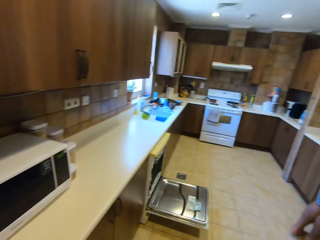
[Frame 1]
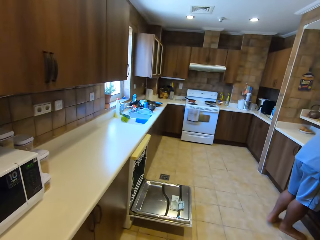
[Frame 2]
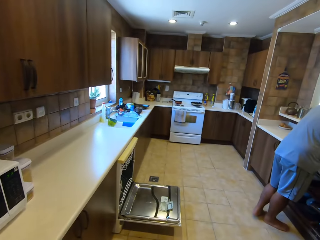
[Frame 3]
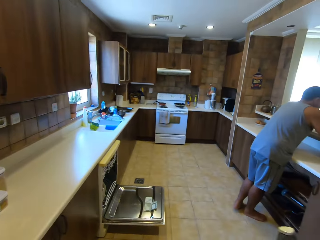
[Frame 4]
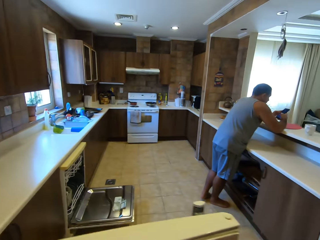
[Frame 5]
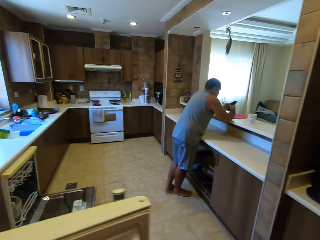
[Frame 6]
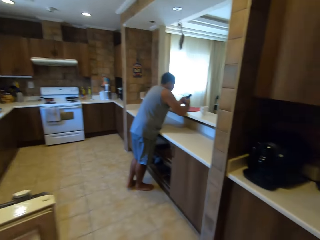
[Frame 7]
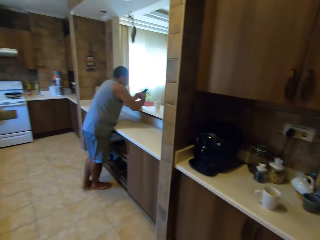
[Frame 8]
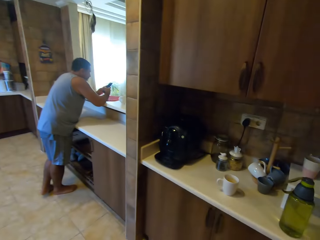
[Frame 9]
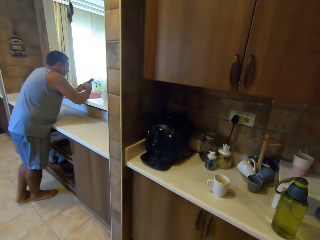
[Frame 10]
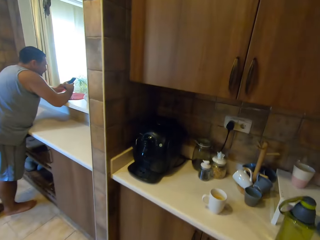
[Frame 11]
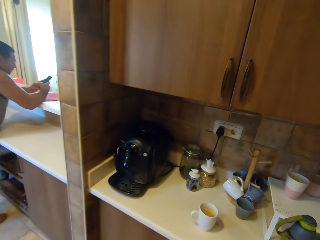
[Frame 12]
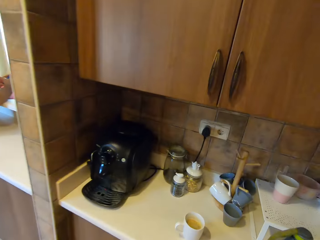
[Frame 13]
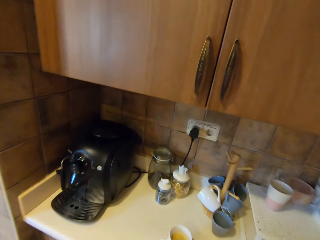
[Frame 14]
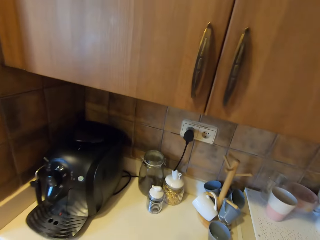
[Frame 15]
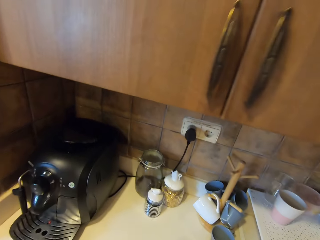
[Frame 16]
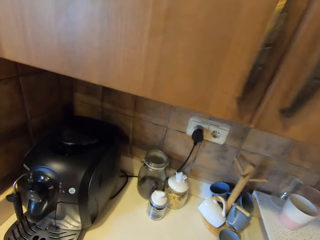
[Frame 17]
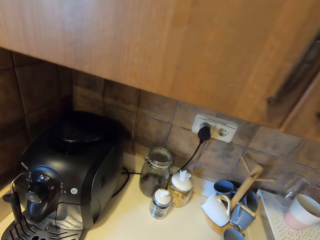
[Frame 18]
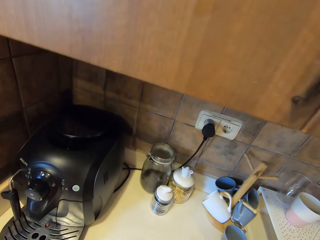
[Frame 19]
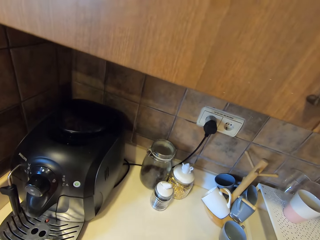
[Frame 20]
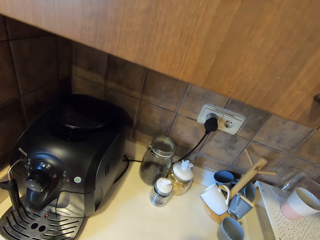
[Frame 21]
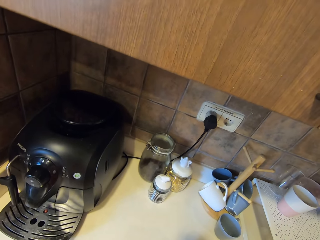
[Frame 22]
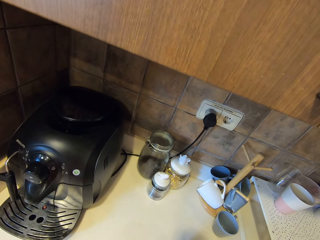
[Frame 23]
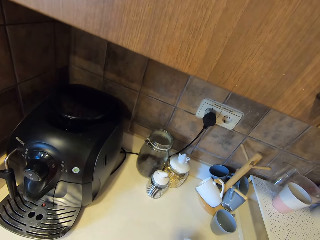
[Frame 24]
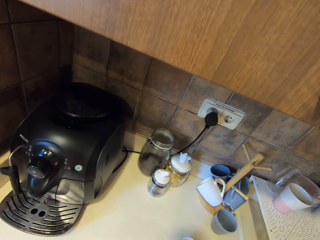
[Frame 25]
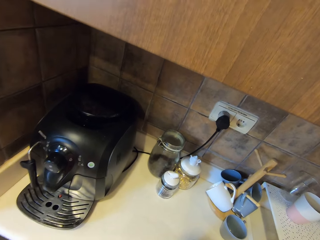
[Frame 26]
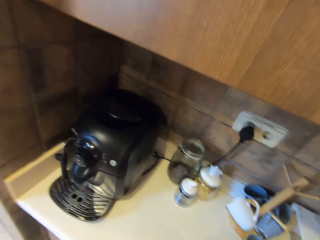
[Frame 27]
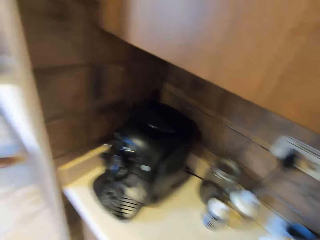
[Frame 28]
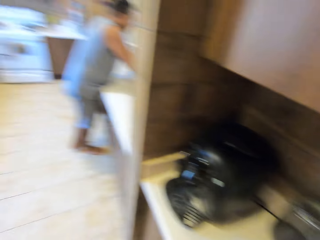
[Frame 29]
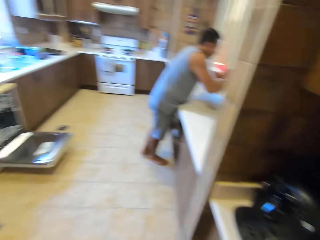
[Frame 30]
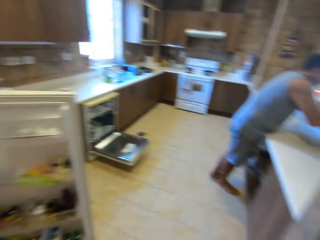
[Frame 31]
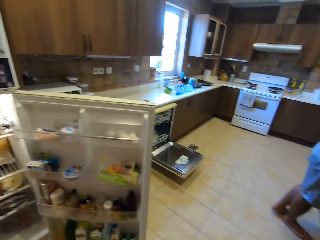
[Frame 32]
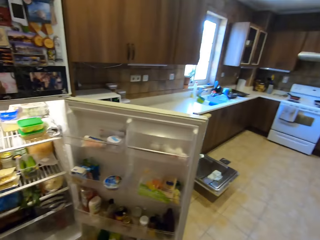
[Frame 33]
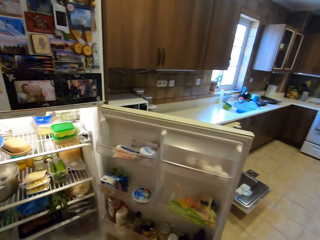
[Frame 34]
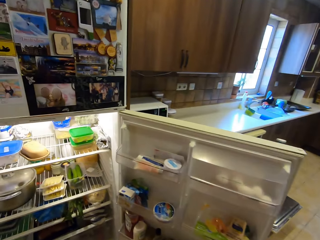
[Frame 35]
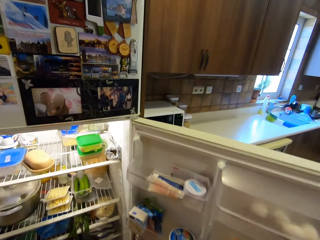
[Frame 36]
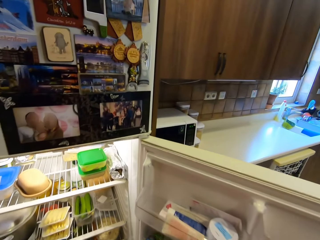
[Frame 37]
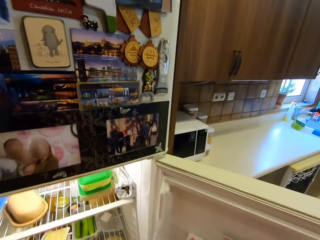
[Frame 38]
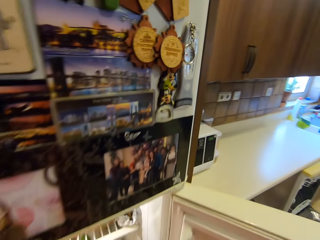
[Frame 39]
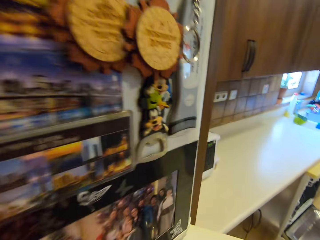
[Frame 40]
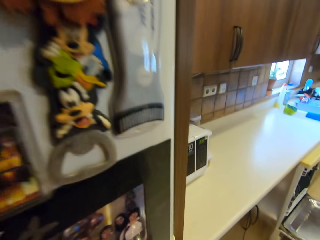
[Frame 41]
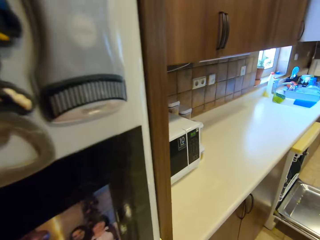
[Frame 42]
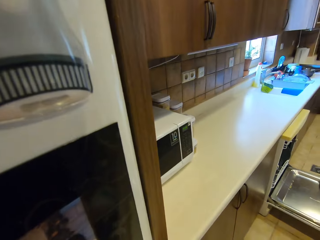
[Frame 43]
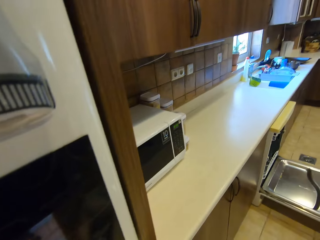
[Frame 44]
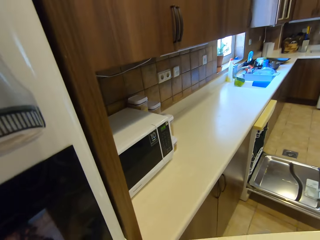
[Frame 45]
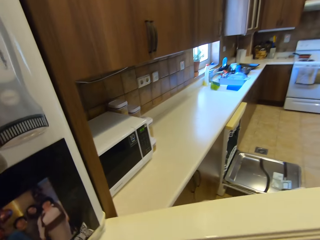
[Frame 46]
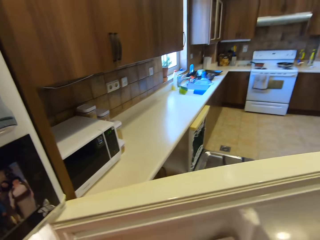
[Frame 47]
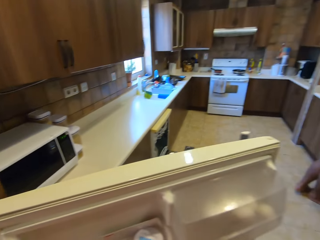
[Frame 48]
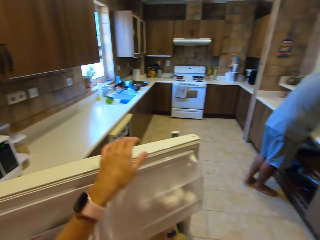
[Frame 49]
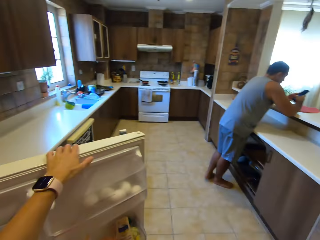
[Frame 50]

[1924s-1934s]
The camera wearer walks and looks around. They walk and look around again.

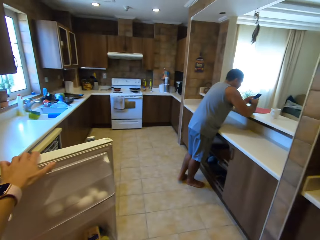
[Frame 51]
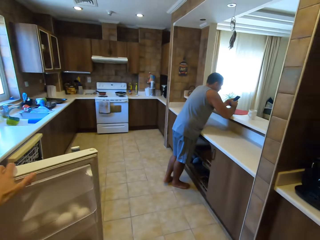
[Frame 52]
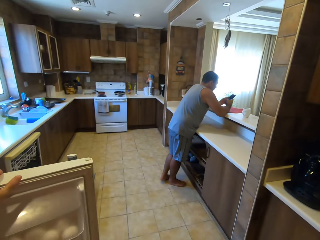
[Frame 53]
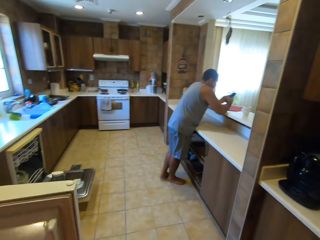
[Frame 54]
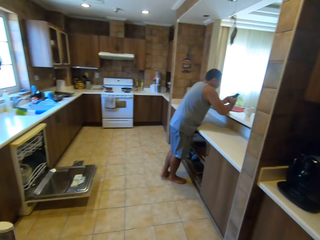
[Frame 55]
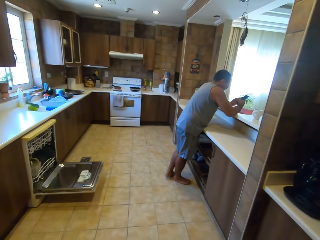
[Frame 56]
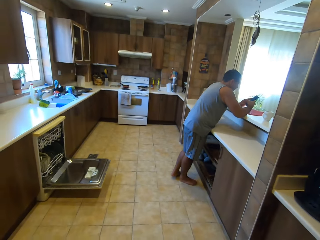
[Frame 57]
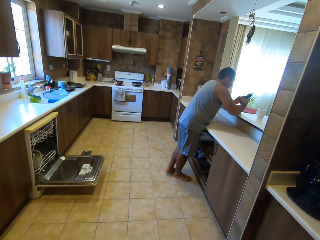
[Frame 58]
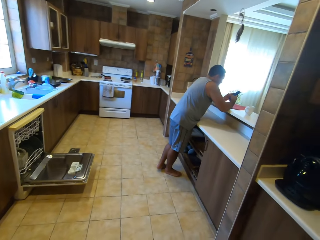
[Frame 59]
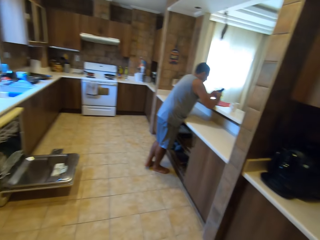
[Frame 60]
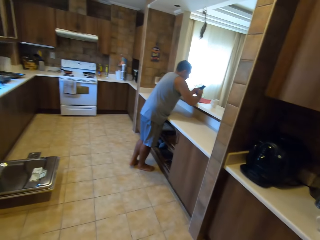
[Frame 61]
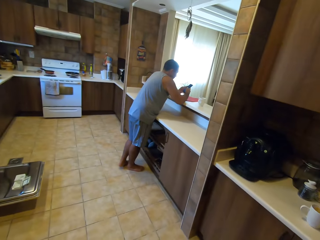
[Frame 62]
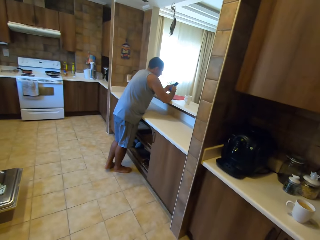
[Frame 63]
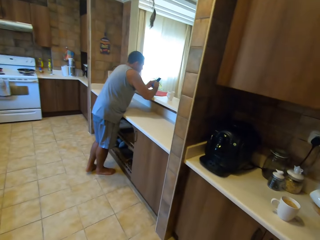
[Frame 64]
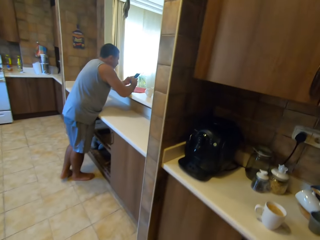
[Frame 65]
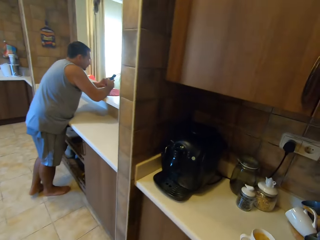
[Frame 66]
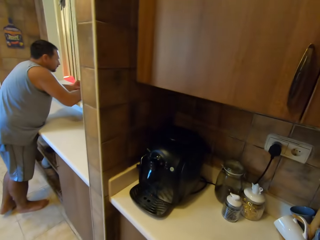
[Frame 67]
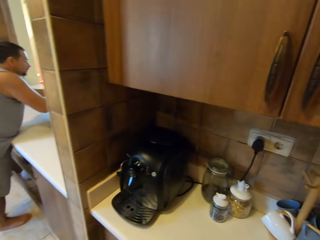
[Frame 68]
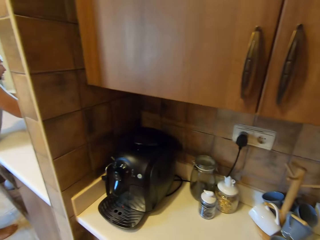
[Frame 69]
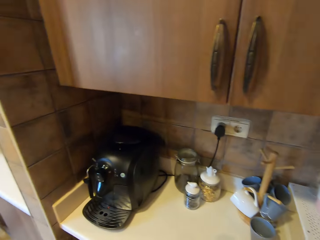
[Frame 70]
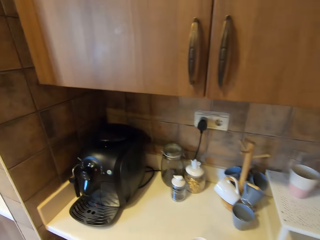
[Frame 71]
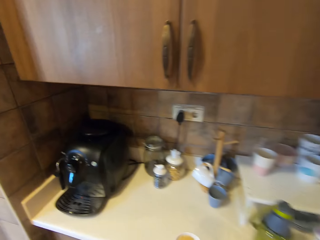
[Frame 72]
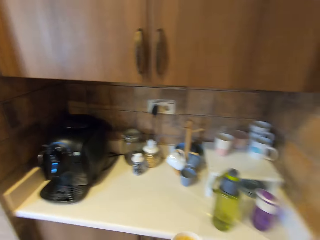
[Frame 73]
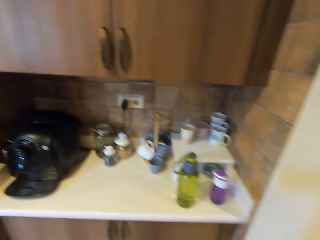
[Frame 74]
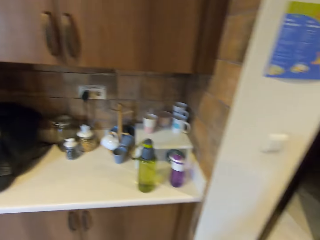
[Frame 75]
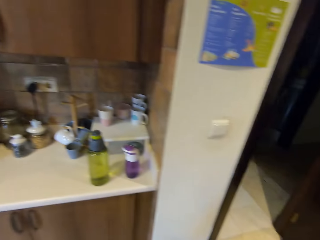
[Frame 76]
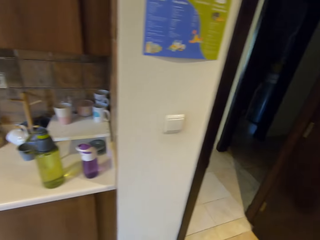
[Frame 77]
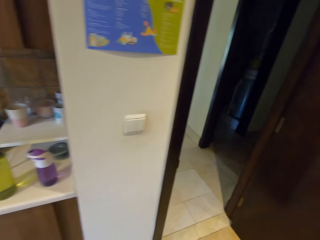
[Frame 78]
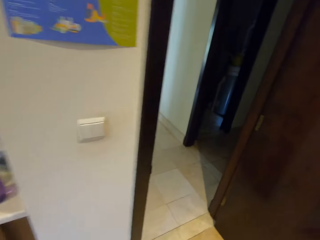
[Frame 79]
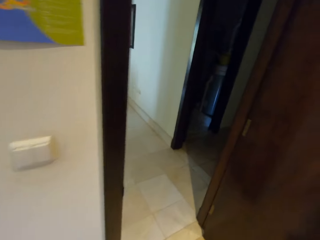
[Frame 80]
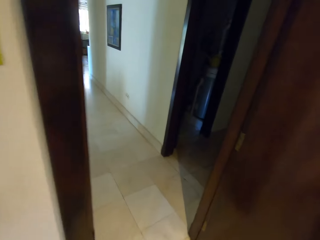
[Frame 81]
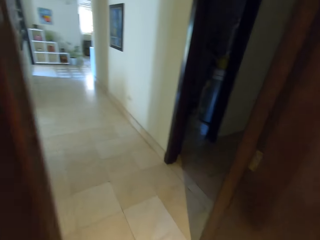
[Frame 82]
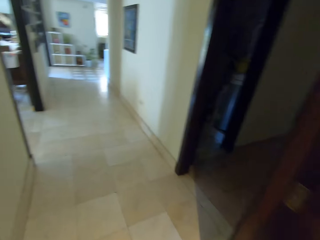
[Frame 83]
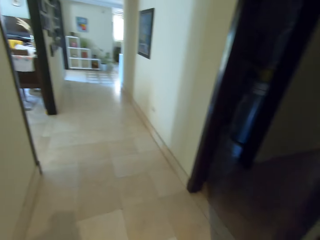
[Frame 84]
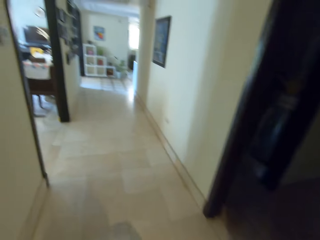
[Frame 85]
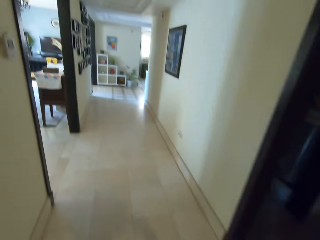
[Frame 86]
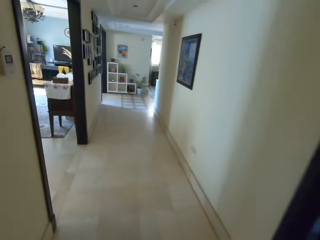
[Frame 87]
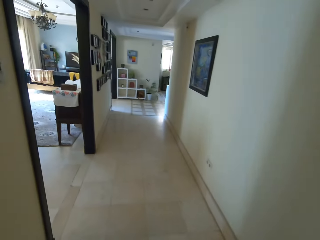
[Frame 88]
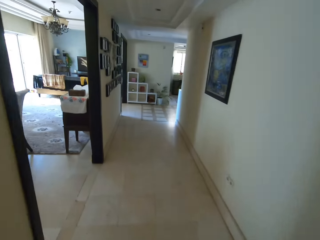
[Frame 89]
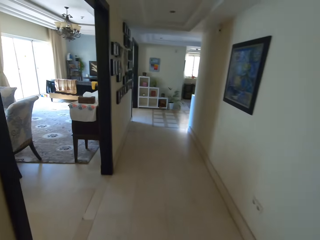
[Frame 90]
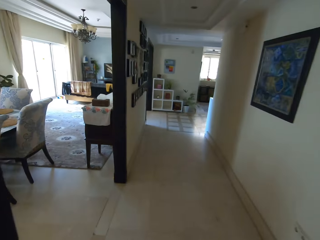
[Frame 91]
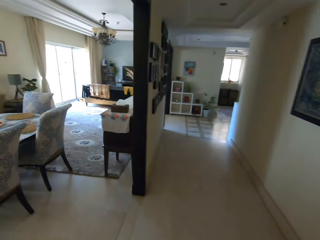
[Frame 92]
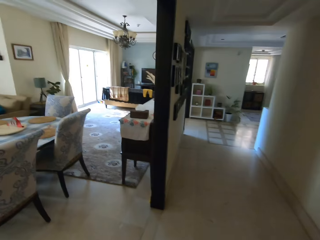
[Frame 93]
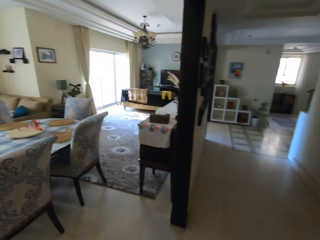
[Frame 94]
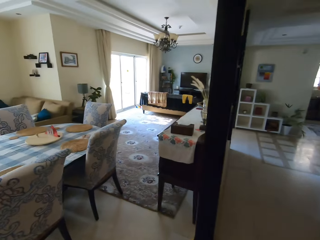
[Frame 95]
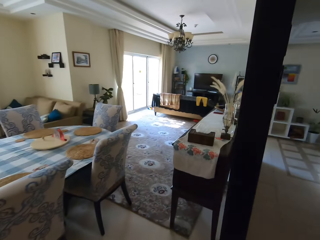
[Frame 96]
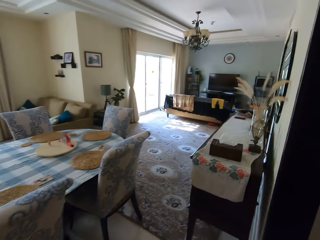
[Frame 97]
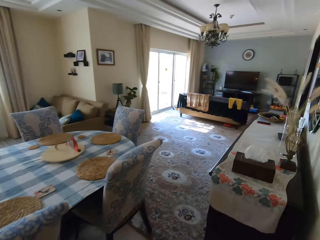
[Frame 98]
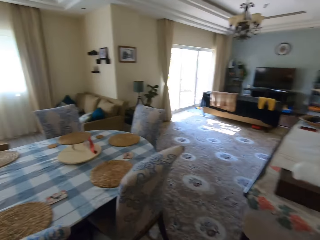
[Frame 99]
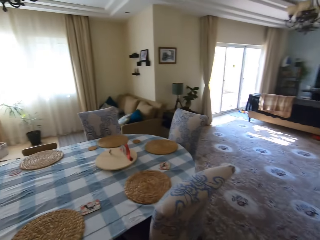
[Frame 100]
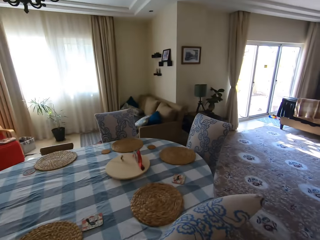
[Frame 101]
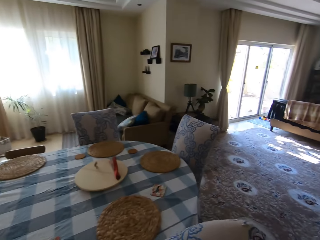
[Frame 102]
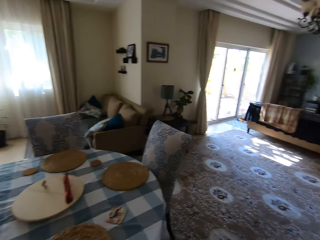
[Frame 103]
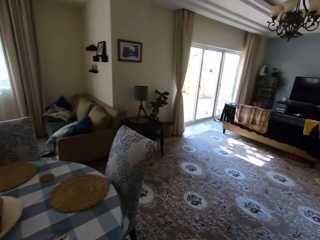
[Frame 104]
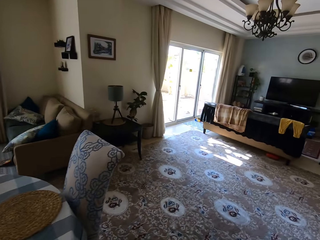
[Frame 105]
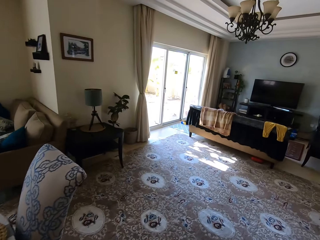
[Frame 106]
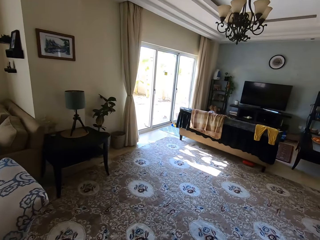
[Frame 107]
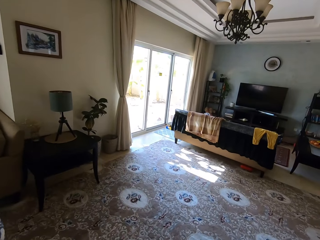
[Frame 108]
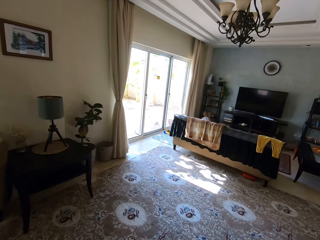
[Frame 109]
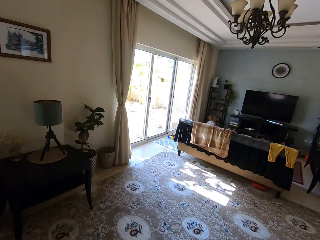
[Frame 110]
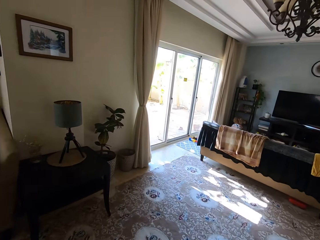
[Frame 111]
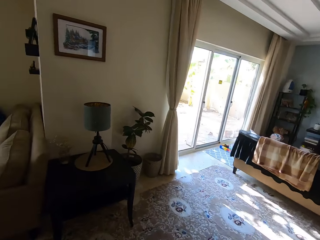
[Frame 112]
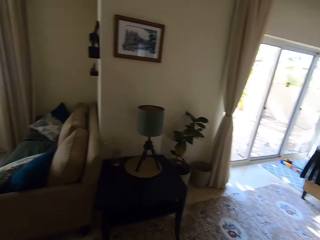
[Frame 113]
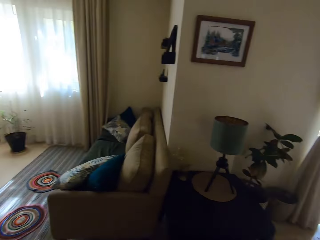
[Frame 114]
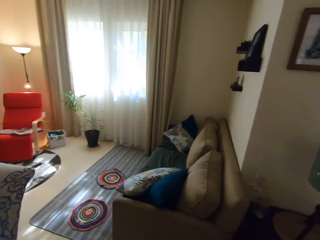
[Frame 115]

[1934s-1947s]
The camera wearer closes the fridge. They walk. They pick up the cup of coffee on the counter. They walk and look around.
